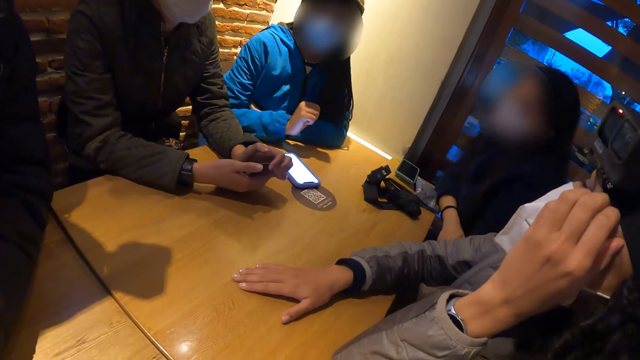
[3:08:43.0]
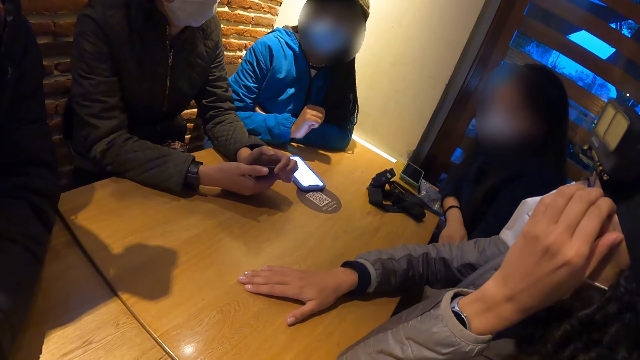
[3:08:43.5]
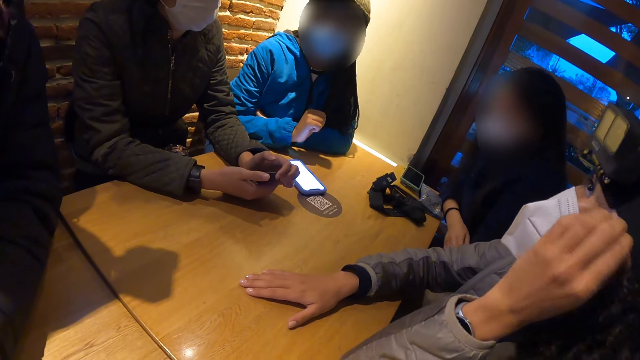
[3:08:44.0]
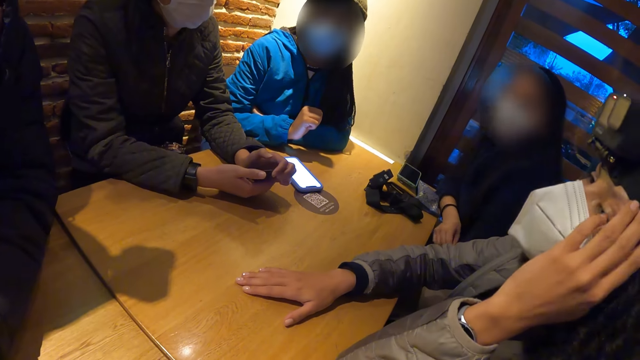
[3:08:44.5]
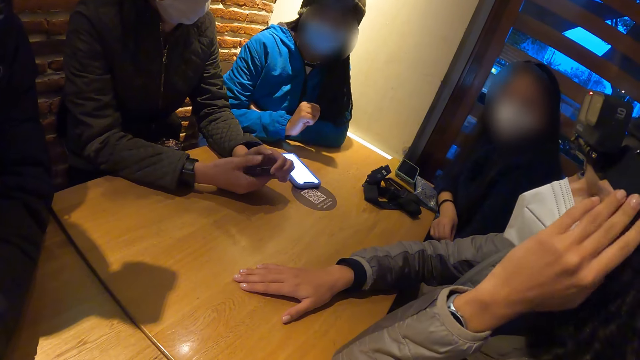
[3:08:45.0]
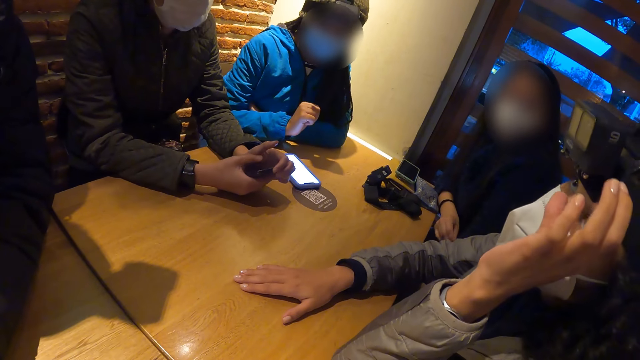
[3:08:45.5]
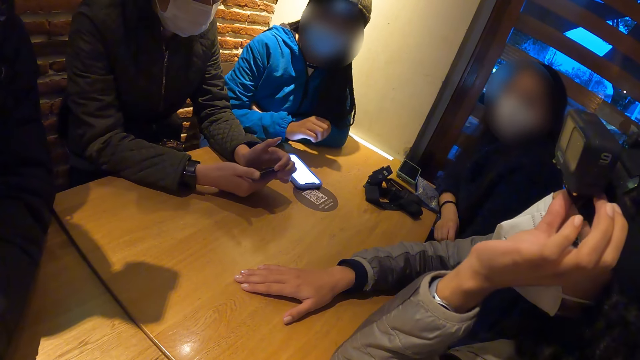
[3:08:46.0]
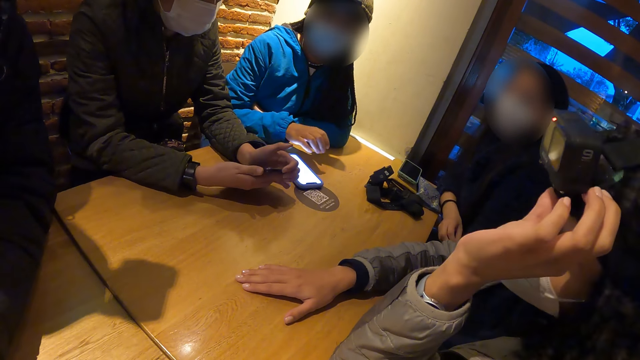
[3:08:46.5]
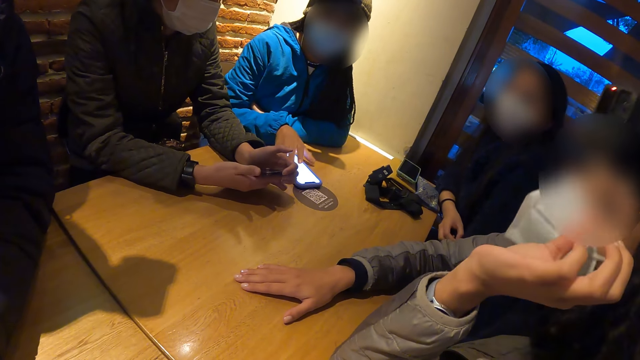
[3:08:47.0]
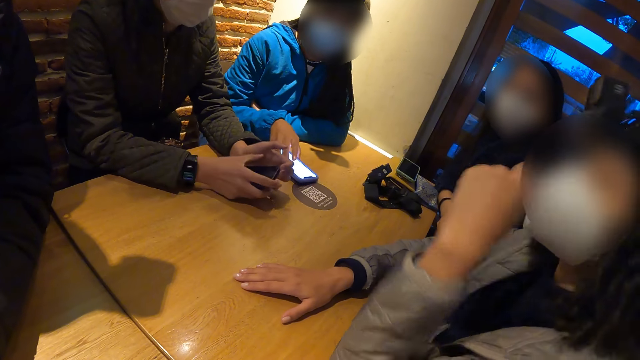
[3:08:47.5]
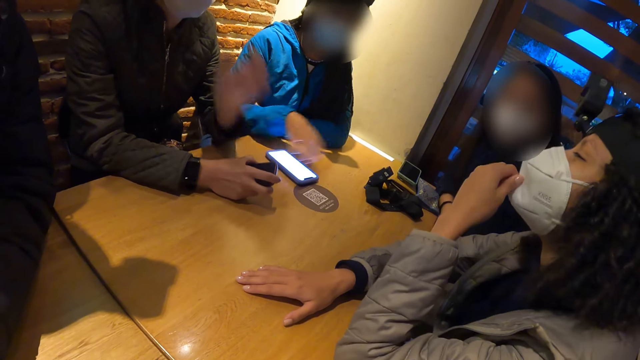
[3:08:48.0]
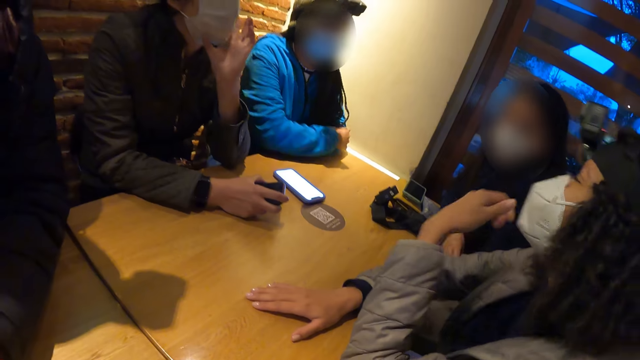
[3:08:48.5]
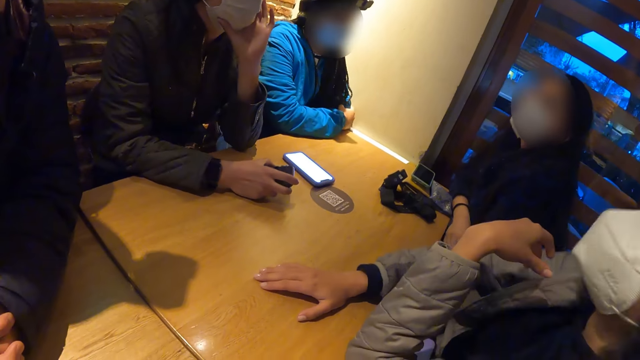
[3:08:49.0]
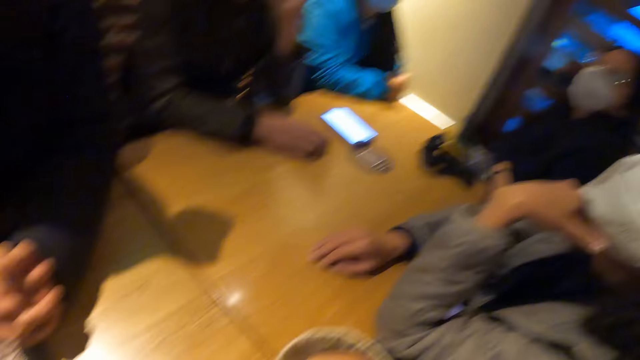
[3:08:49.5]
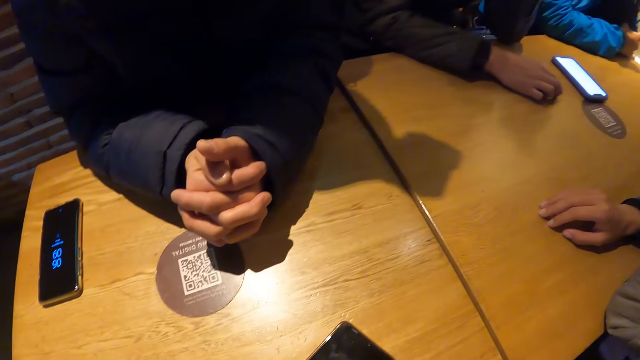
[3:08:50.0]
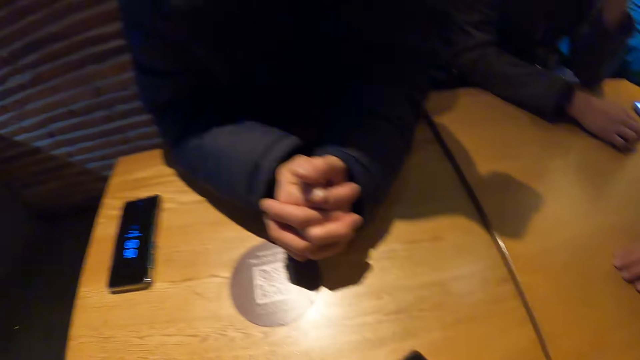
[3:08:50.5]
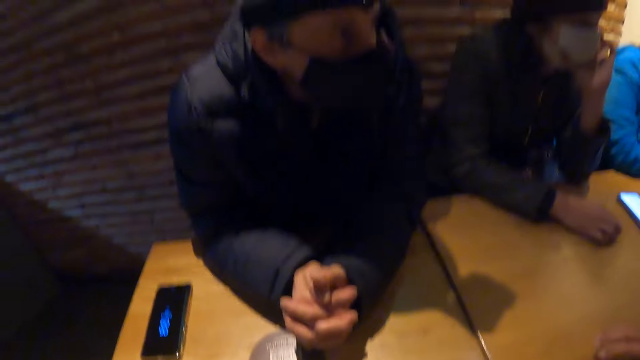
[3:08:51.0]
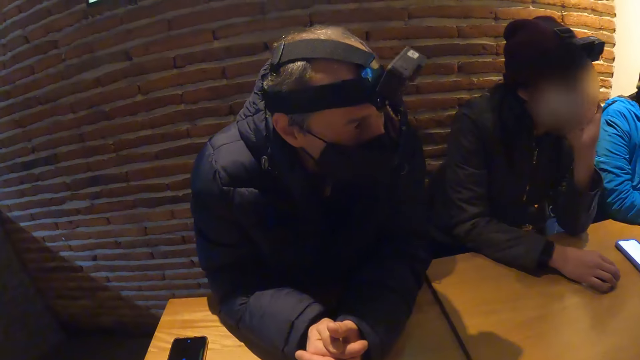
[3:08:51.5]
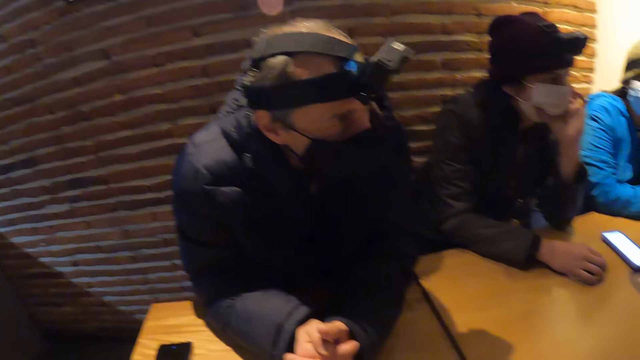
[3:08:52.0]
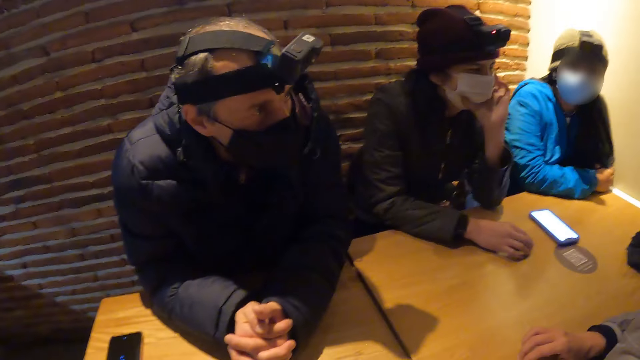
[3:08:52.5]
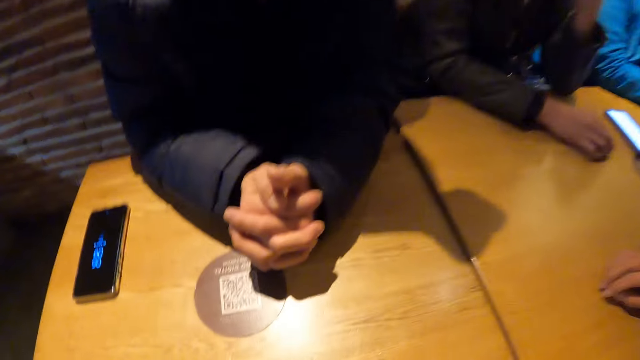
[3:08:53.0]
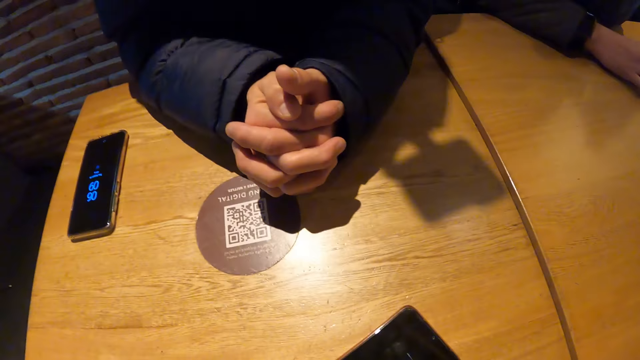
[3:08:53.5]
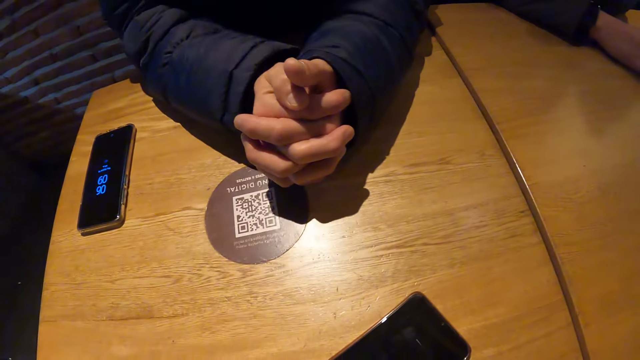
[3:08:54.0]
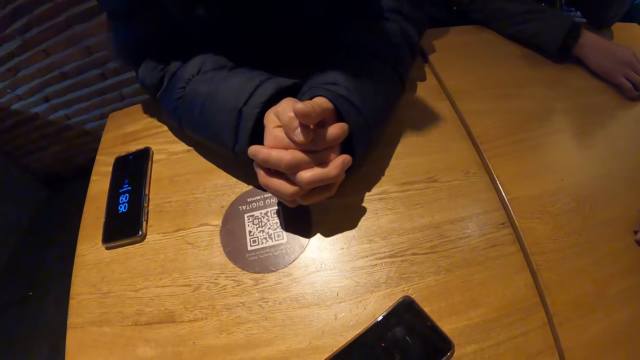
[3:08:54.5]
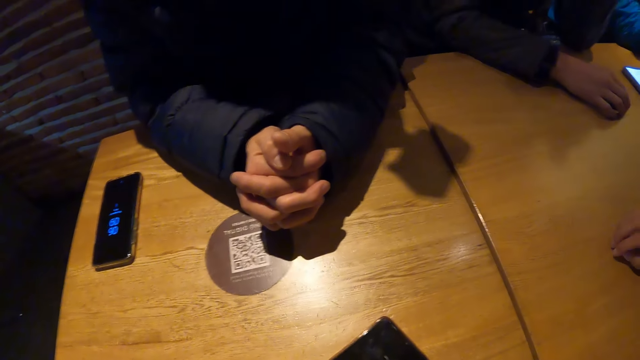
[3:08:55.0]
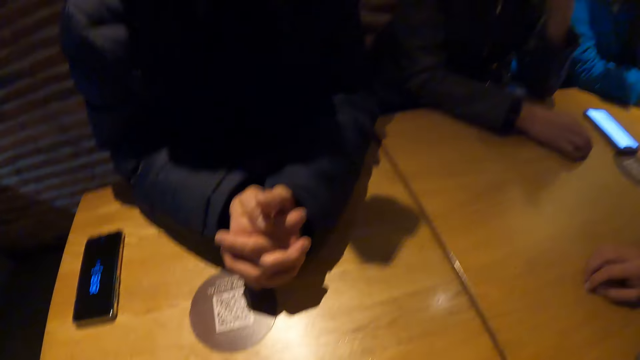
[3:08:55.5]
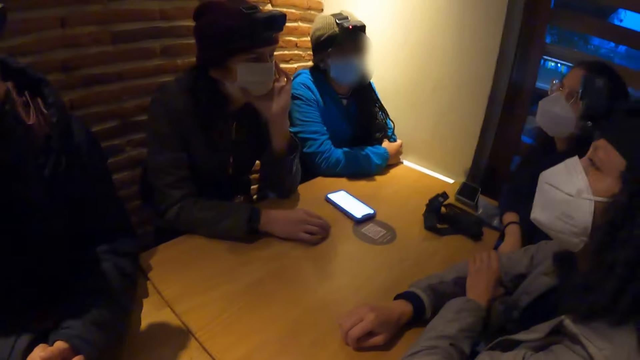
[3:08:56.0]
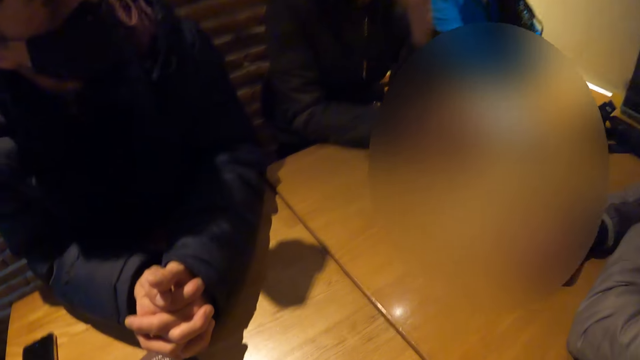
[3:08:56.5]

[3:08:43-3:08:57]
A woman touches her face with her left hand. A man raises his hand. The woman touches a camera on her head with her left hand. Another woman moves the phone on the table with her right hand. Another man touches a mask on his face with his left hand. The camera wearer looks around the room.

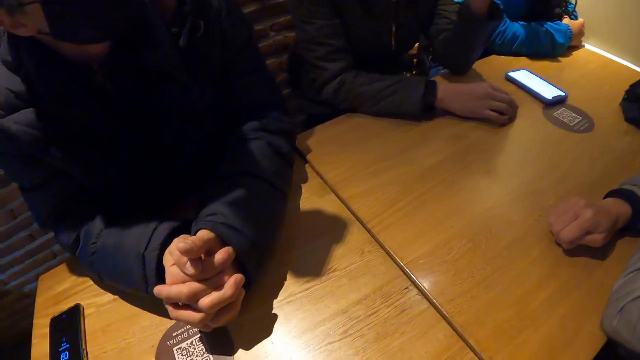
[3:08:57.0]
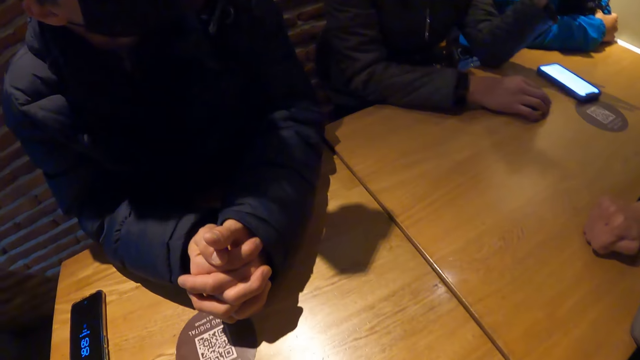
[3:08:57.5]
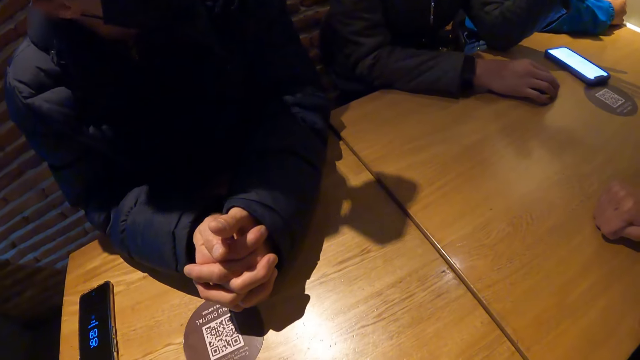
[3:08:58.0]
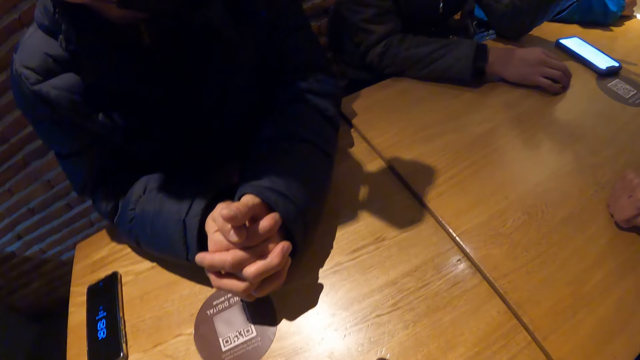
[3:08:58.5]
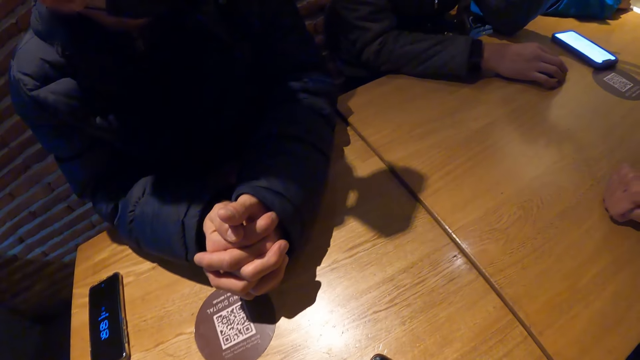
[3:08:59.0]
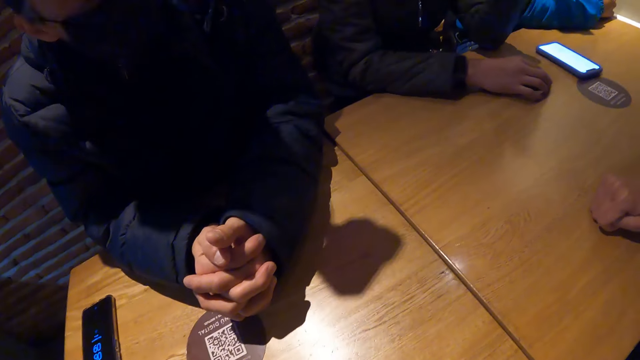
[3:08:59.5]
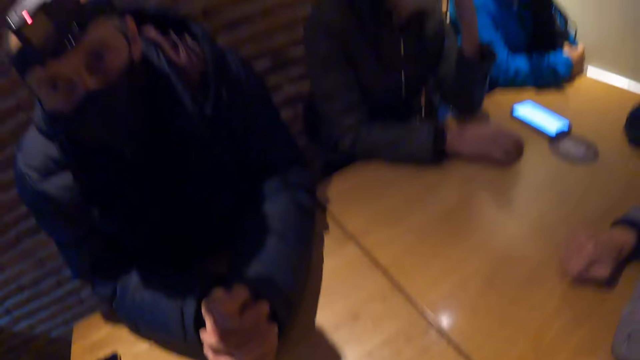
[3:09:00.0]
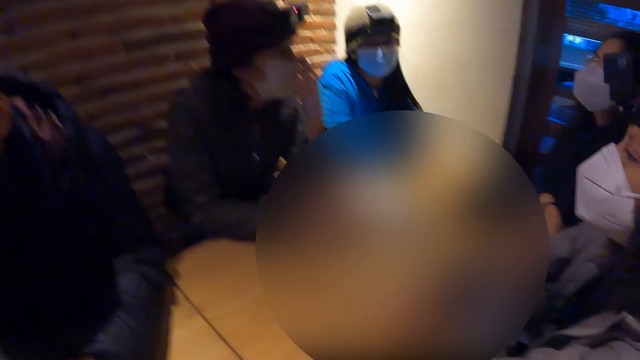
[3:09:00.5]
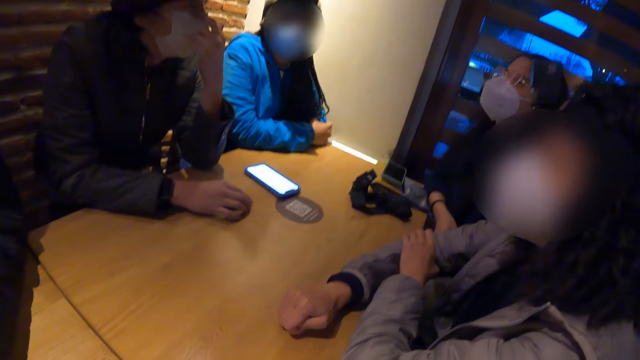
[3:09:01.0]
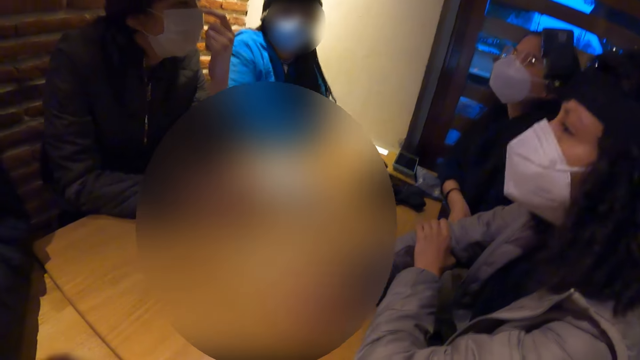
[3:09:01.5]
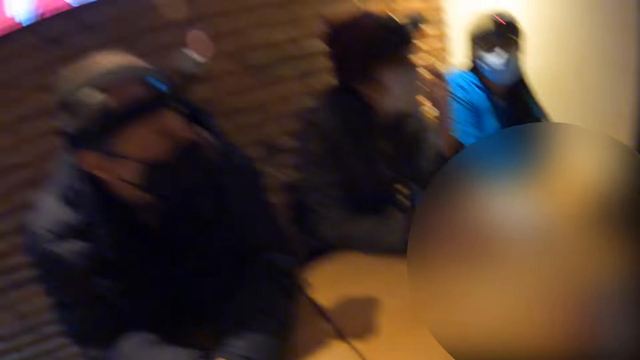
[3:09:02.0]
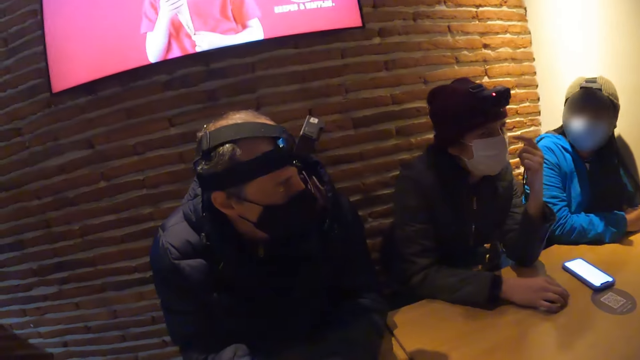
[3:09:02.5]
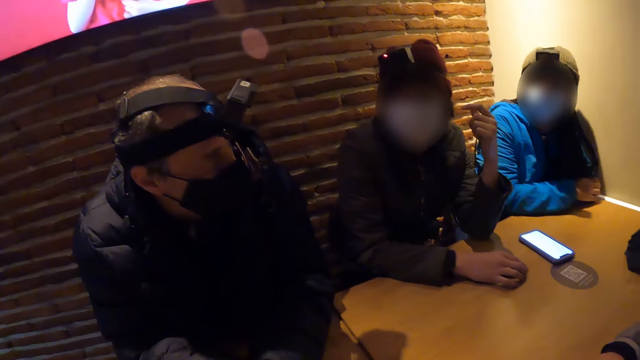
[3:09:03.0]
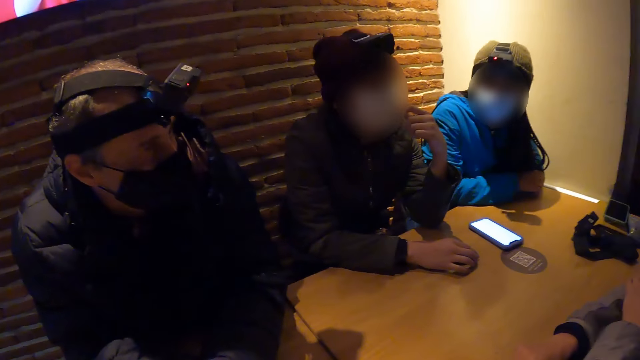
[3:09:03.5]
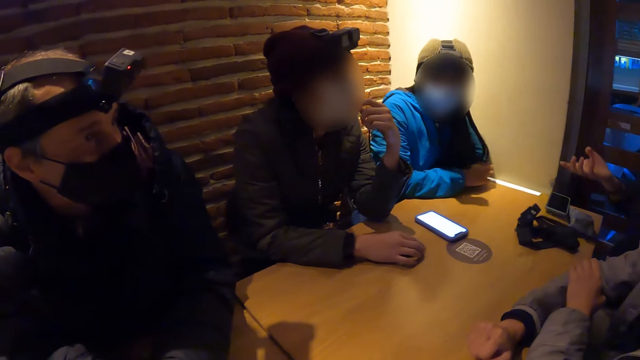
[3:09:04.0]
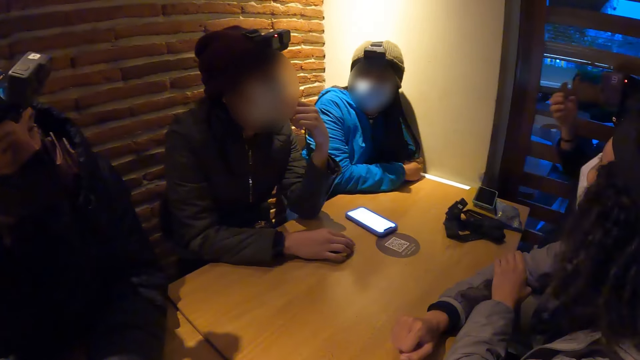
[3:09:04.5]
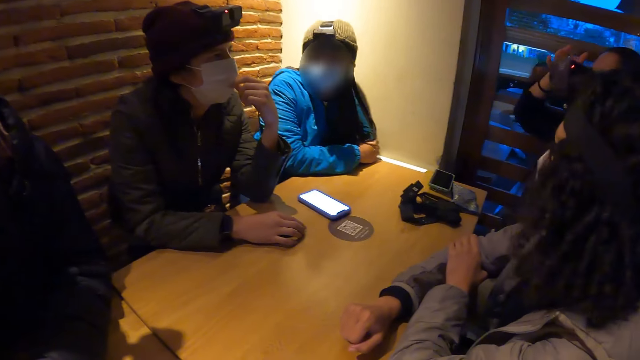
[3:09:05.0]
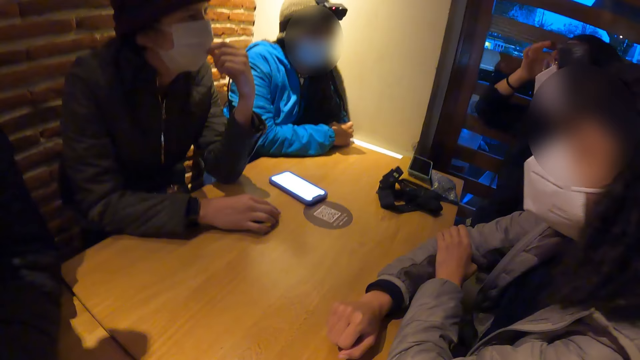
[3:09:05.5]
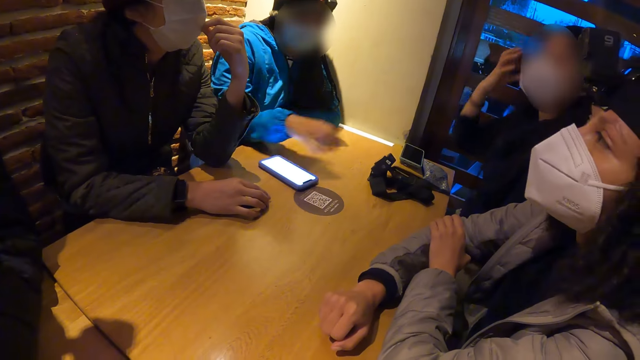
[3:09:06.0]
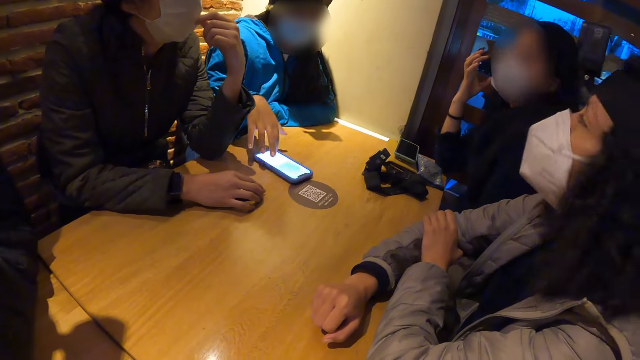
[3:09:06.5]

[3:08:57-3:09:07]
A man taps on the table. The camera wearer looks around the room. A woman touches her face with her right hand. Another woman touches the phone on the table with her right hand.
